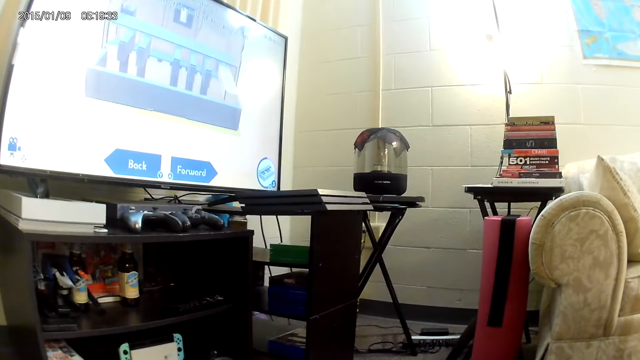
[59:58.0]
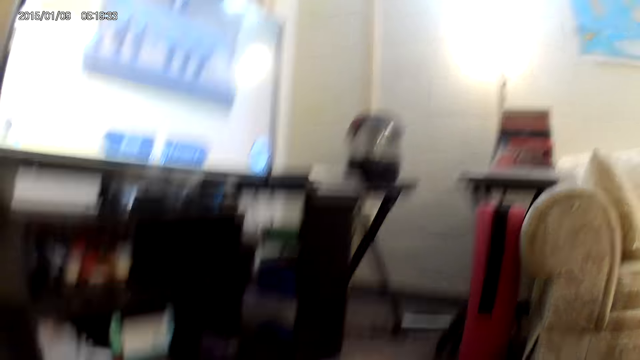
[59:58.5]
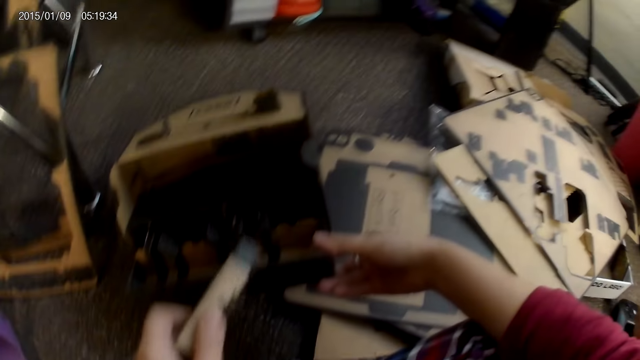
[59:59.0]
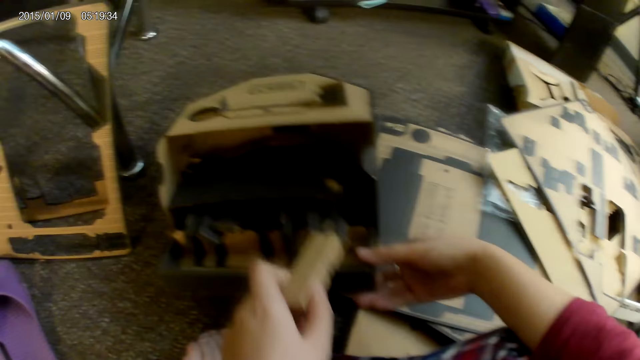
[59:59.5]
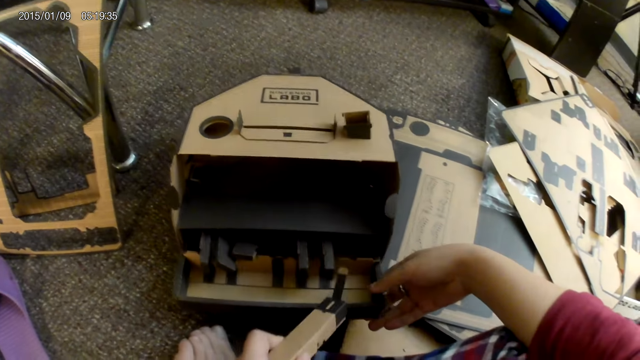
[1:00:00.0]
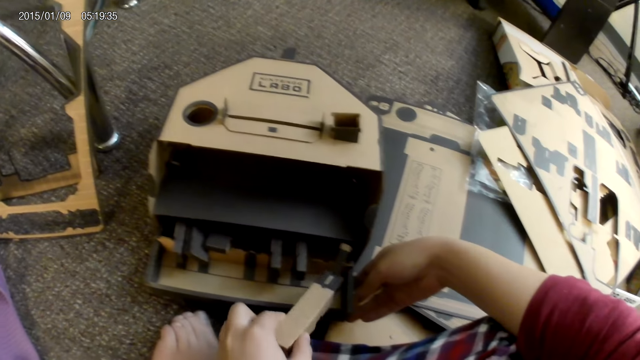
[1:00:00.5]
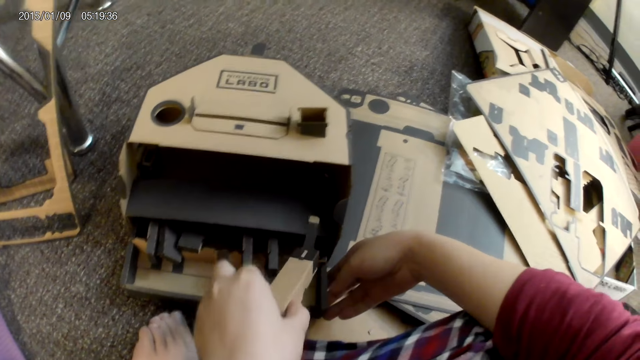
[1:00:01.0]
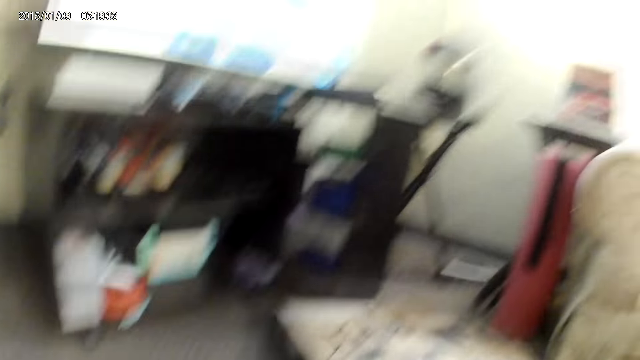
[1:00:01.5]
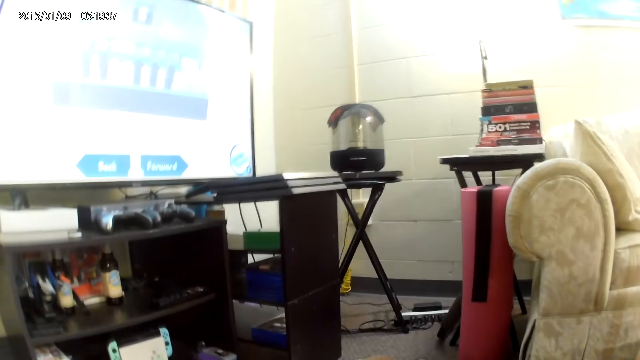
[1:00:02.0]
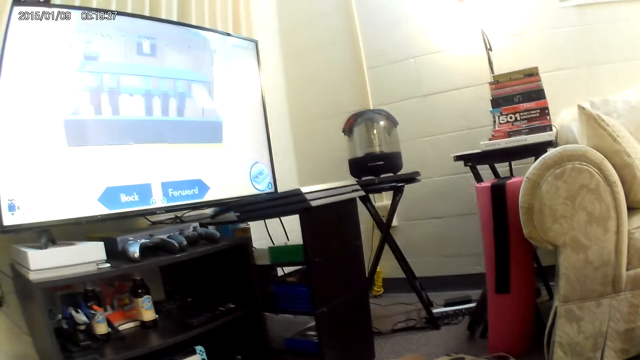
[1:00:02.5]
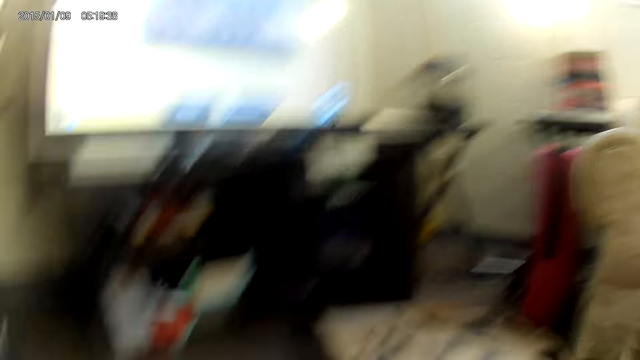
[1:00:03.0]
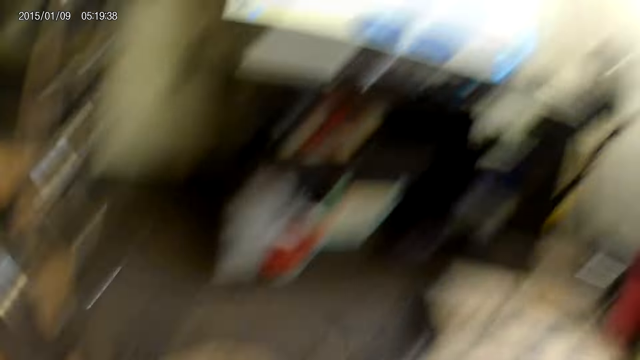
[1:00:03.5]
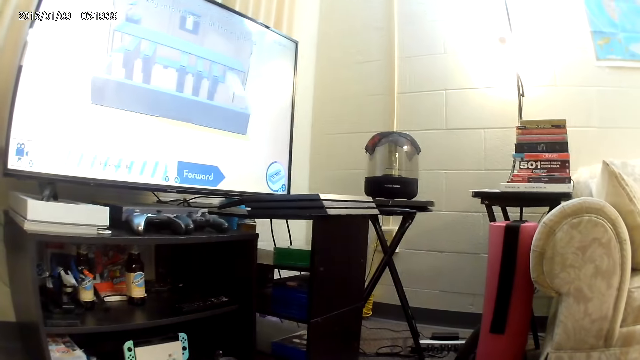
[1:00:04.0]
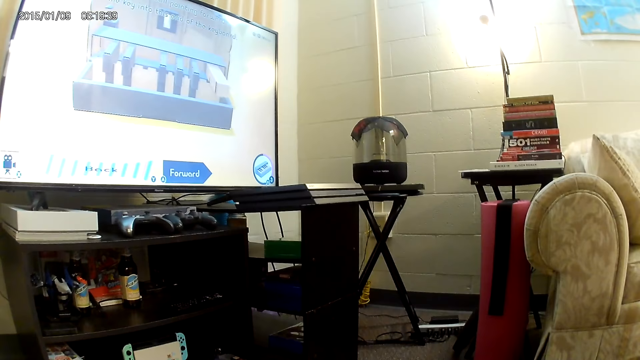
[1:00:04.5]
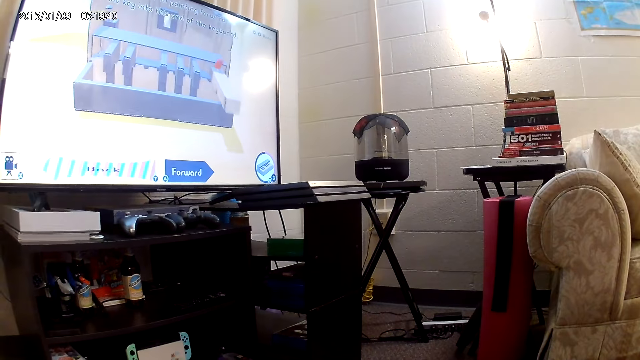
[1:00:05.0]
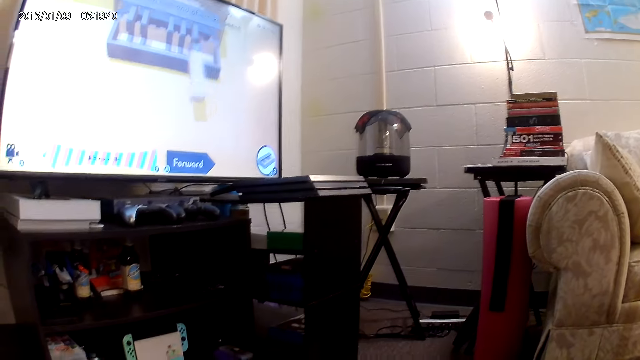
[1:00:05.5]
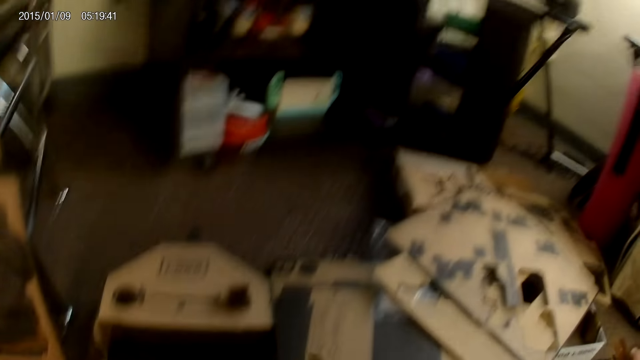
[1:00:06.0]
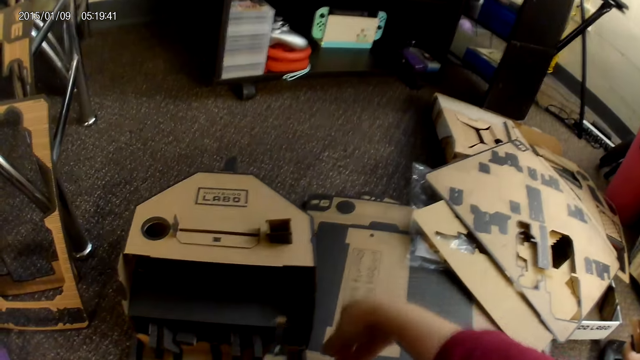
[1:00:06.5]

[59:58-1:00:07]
The camera wearer looks at the screen. She lifts the box with her right hand. She holds the cardboard on the ground with her right hand.

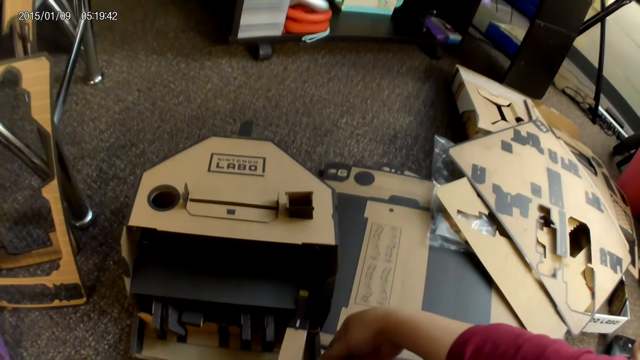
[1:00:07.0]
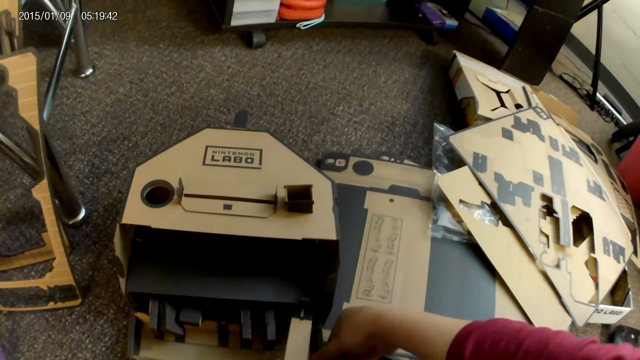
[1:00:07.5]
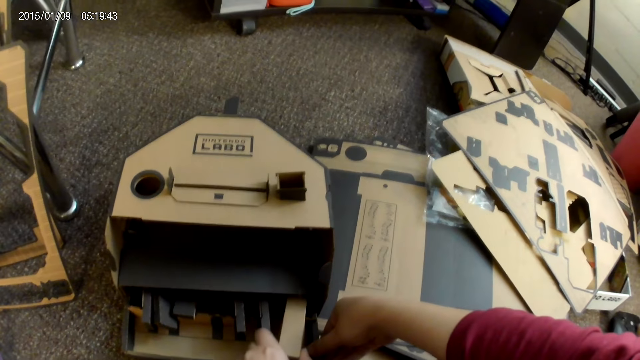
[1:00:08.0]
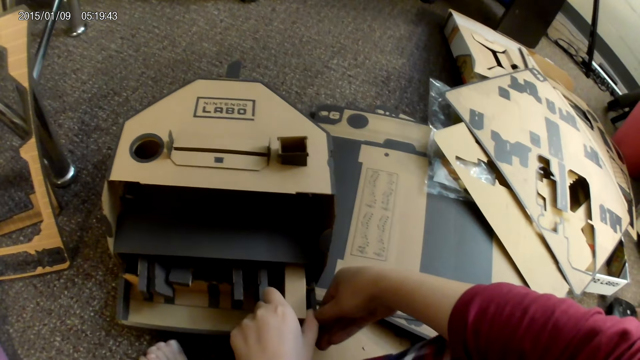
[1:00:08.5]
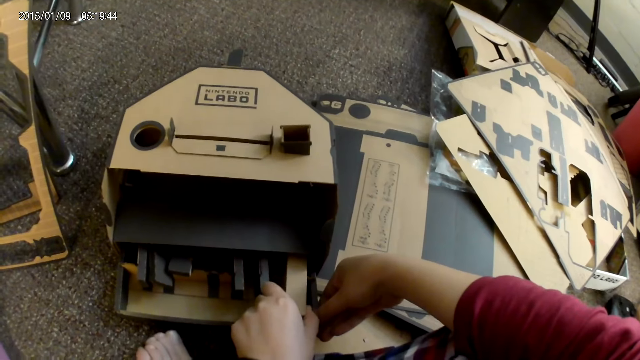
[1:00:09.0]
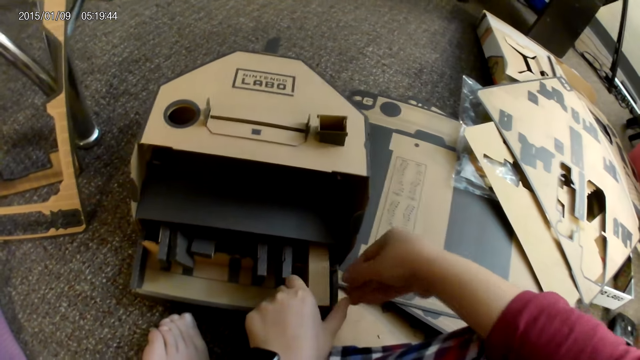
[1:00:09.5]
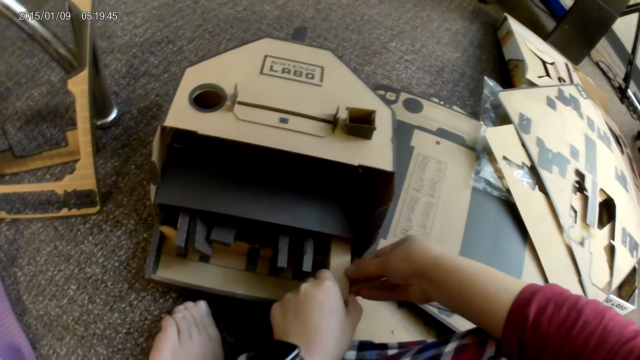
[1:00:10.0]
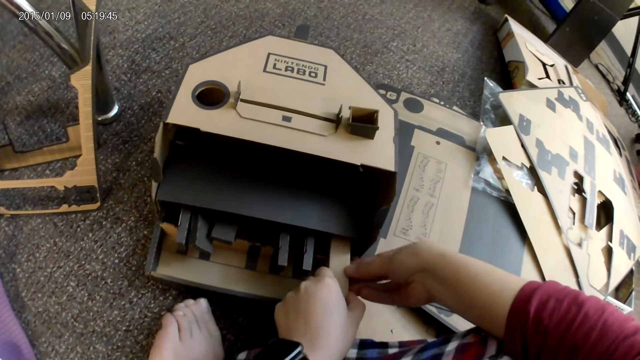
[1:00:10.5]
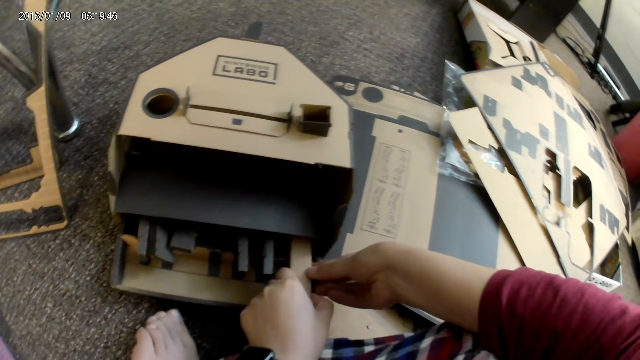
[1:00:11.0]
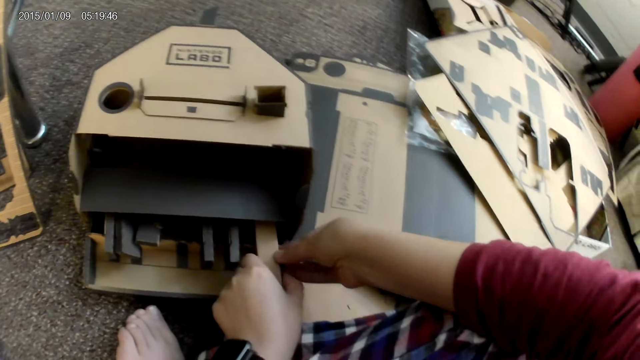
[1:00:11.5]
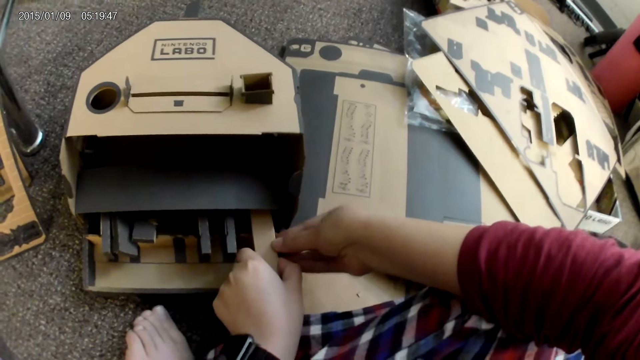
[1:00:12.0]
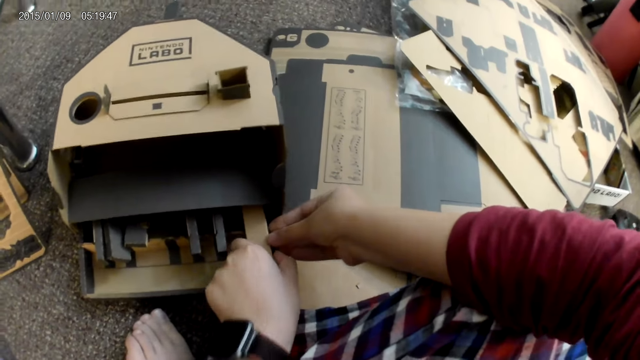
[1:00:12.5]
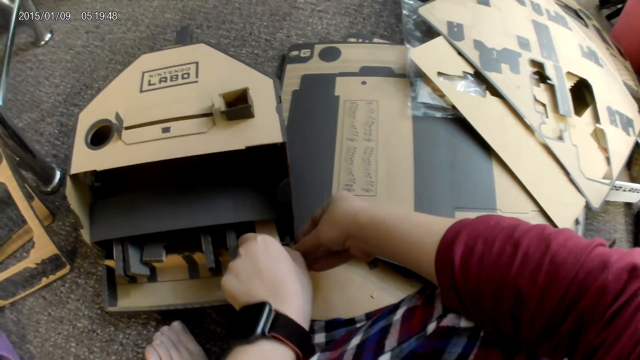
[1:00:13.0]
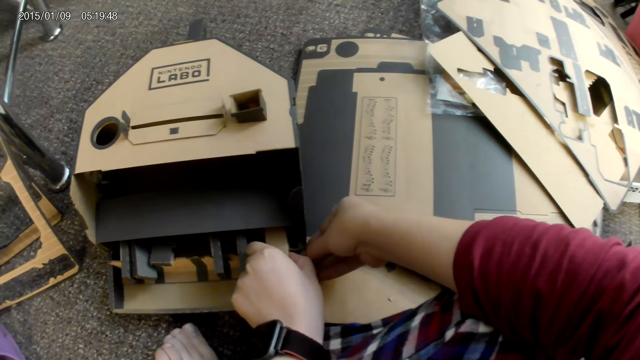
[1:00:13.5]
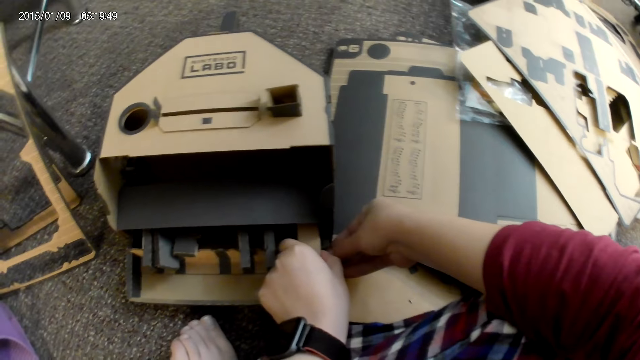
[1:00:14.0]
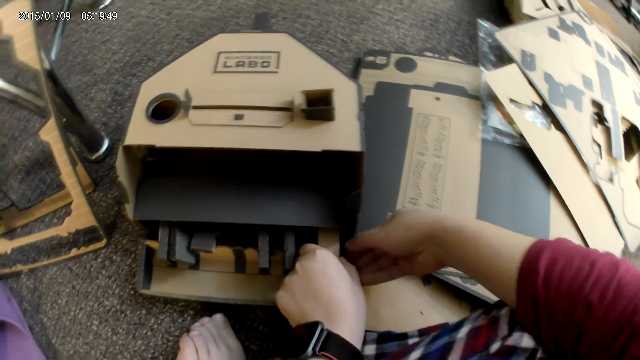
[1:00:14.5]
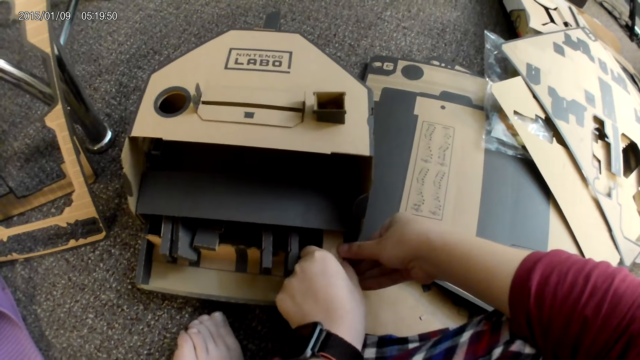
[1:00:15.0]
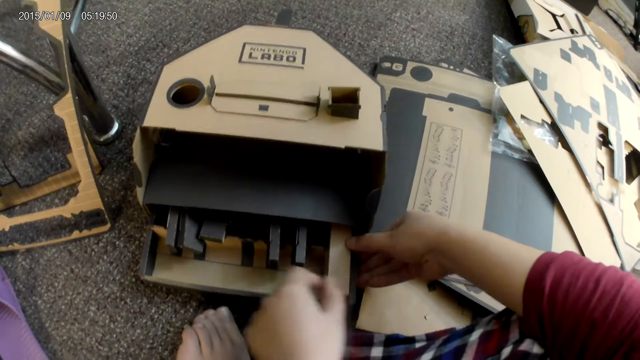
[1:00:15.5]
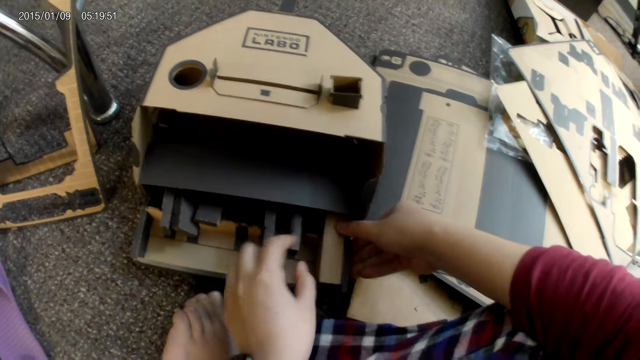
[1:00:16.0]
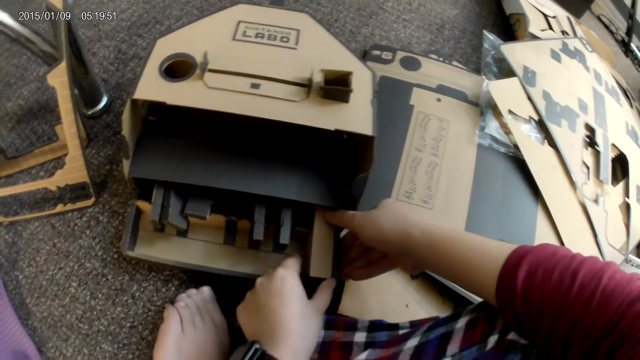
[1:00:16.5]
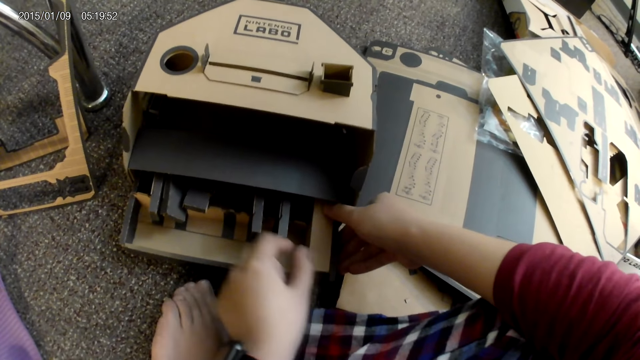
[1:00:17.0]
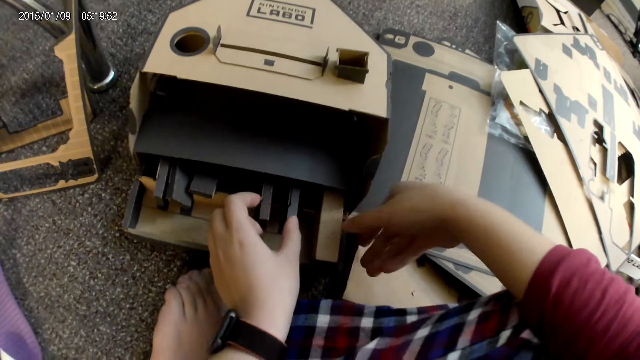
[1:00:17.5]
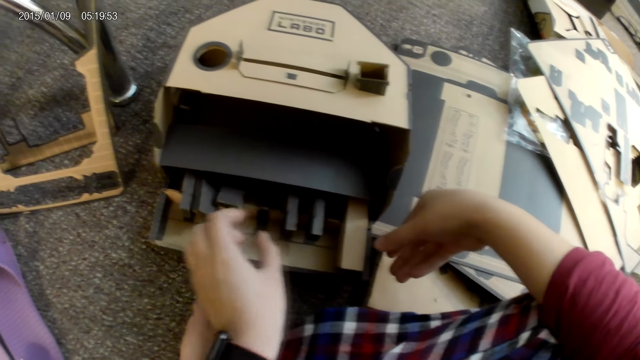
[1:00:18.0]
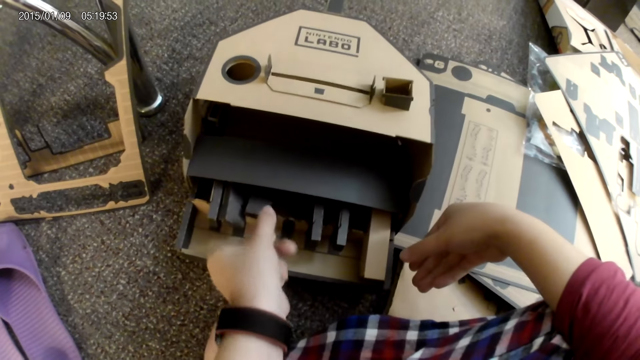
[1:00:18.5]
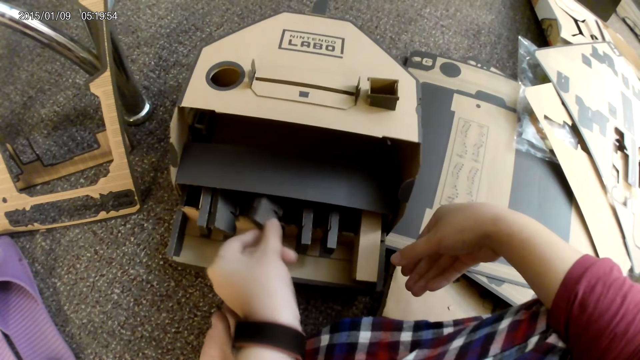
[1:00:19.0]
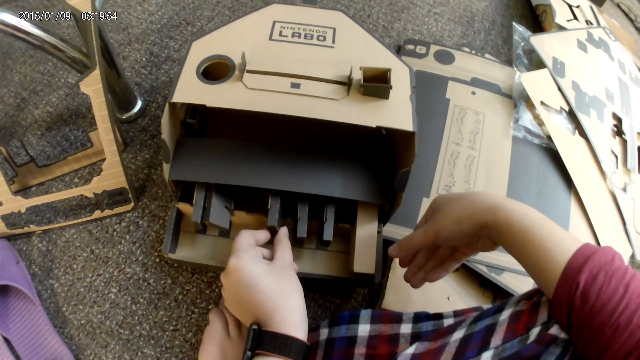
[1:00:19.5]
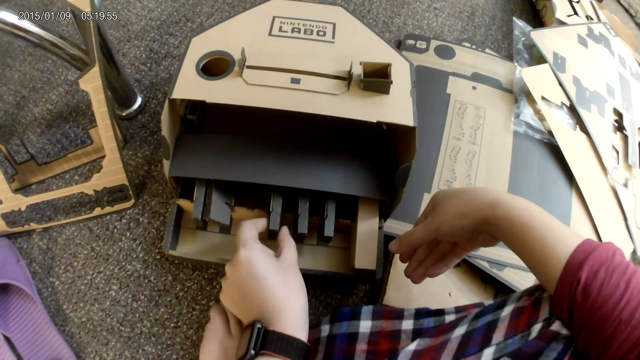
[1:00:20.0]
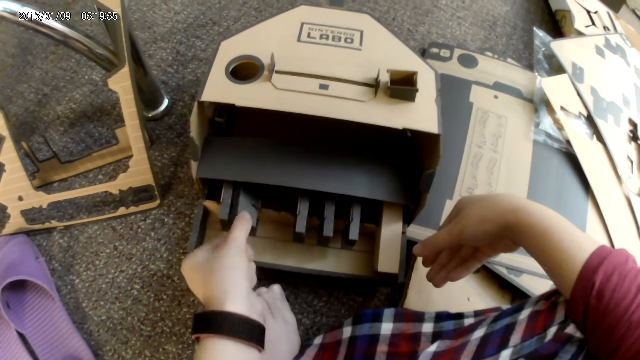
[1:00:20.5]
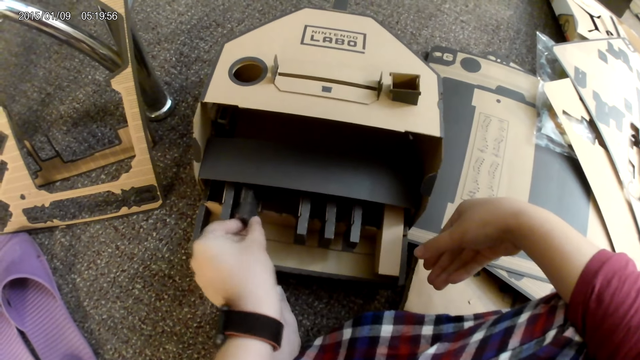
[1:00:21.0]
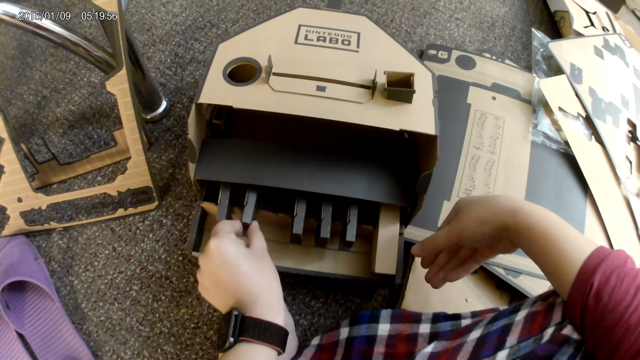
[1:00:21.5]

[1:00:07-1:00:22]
The camera wearer holds the cardboard on the ground with her right hand. She places the cardboard in her left hand into the cardboard on the ground. She holds the cardboard with both hands. She holds the cardboard on the ground with her right hand. She holds the cardboard with her left hand. She adjusts the cardboard on the floor with her left hand. She attaches the small boxes properly.
